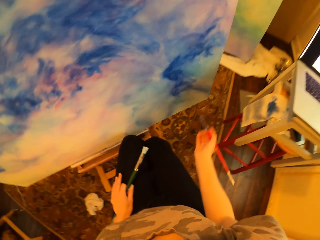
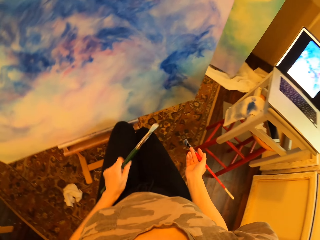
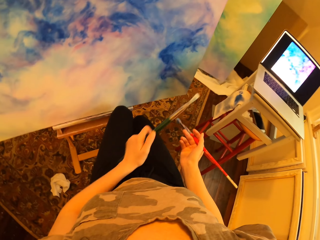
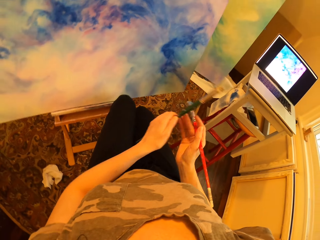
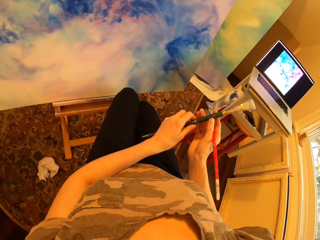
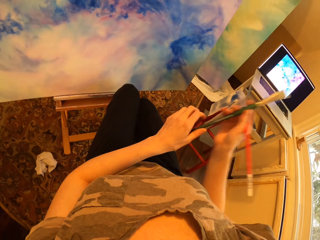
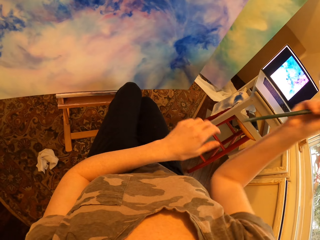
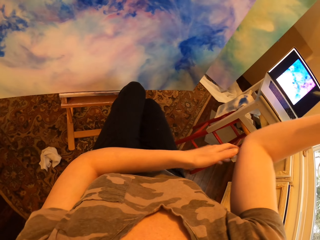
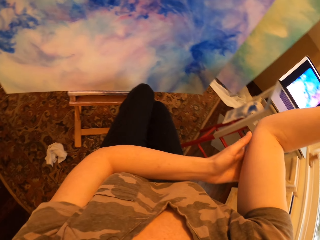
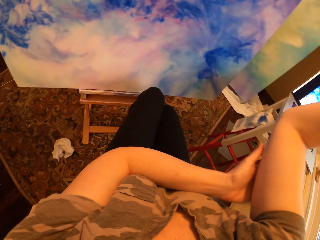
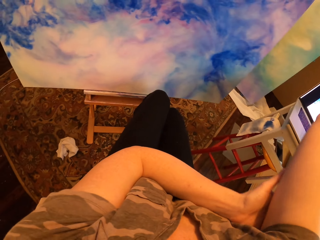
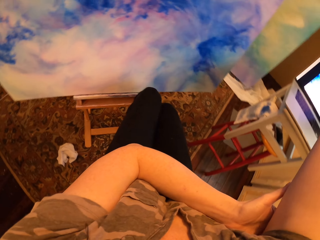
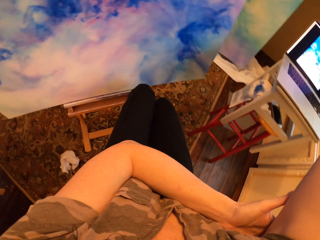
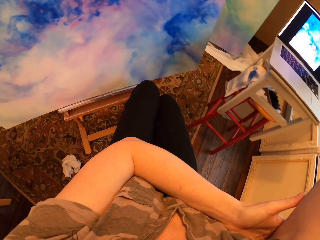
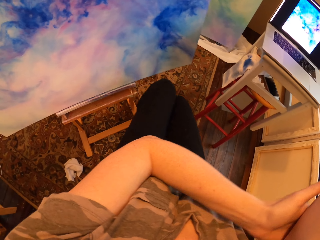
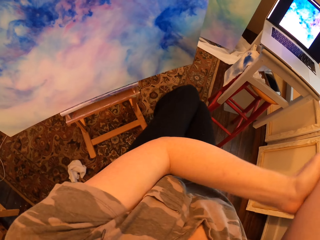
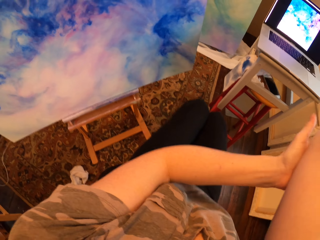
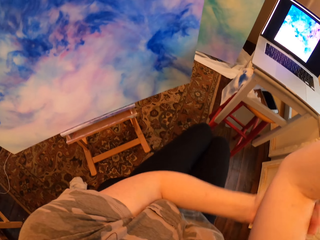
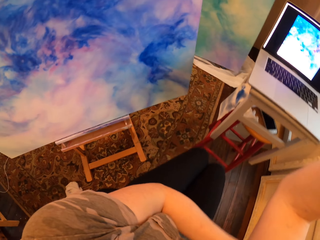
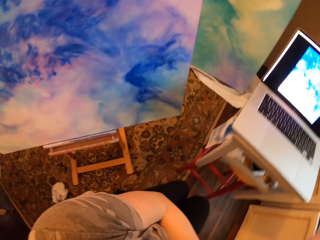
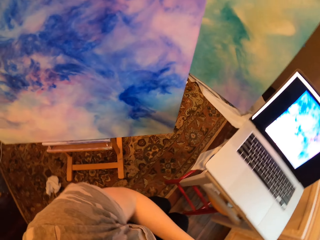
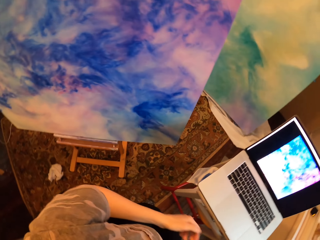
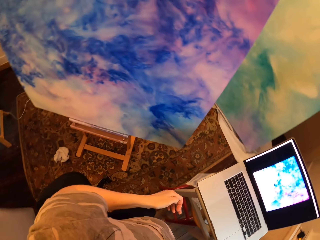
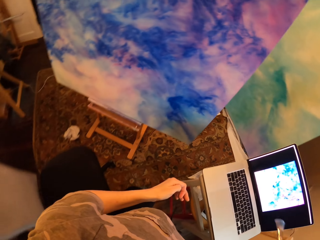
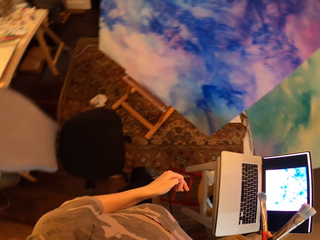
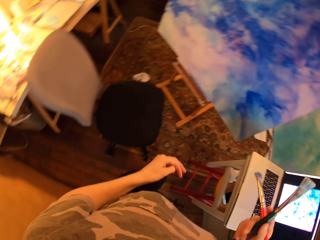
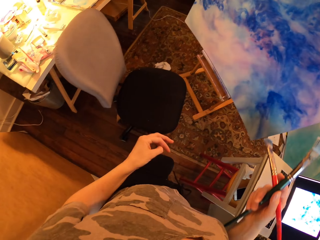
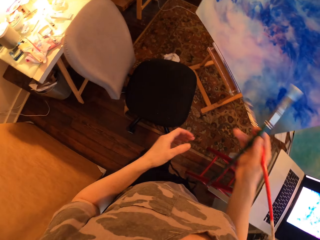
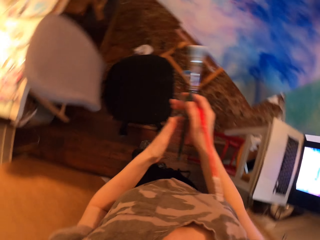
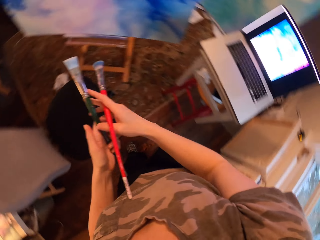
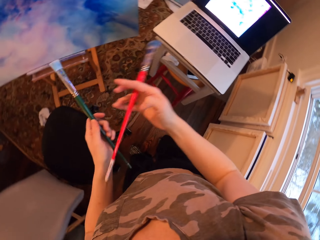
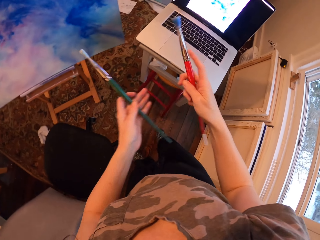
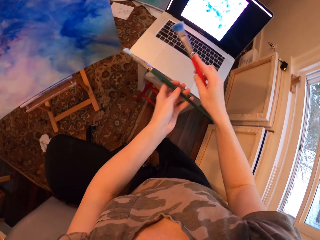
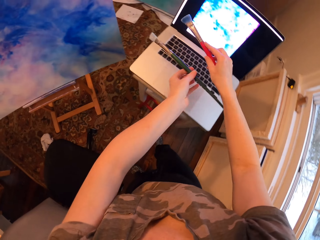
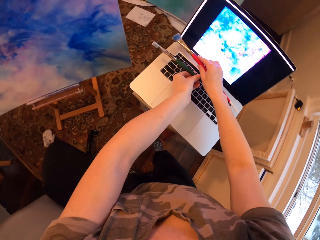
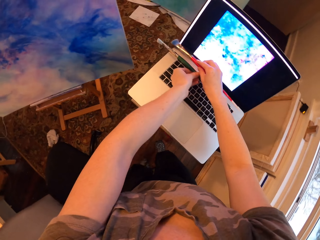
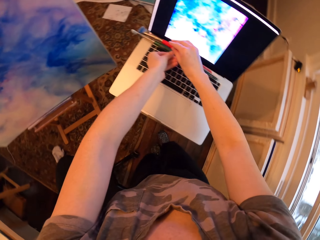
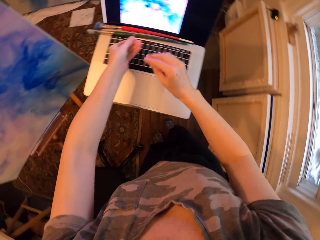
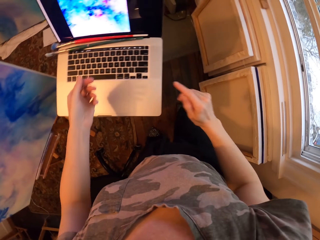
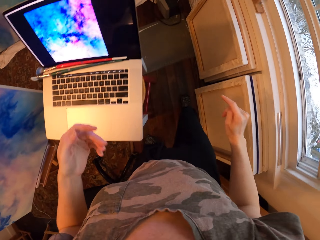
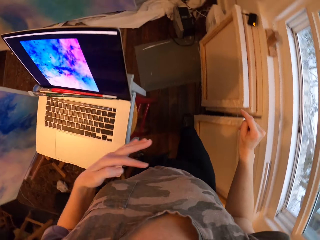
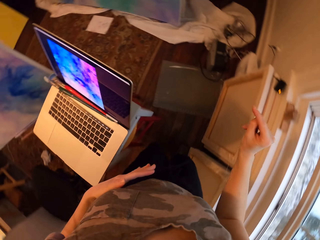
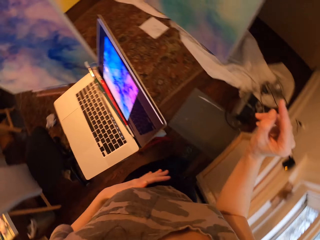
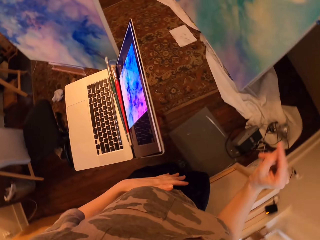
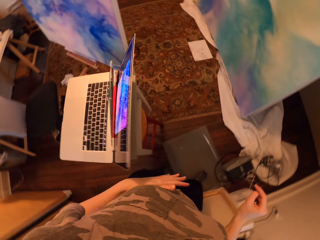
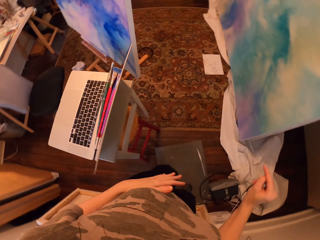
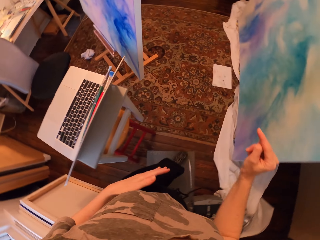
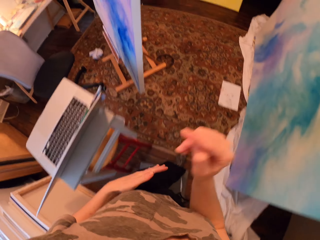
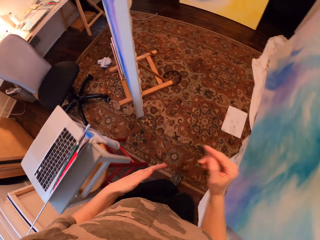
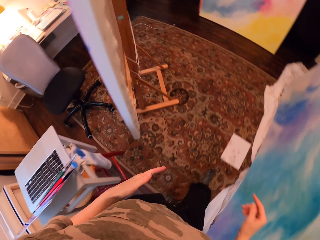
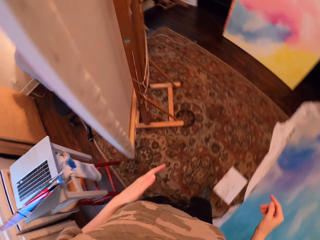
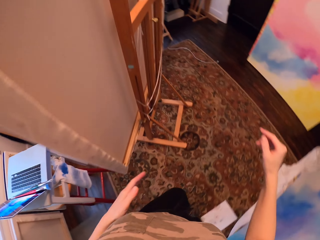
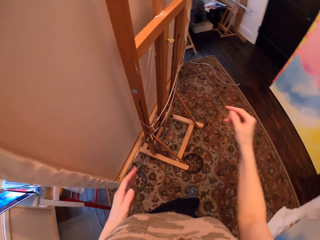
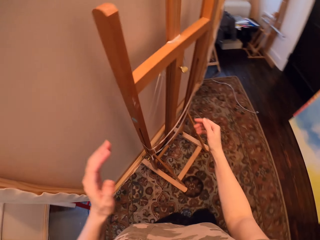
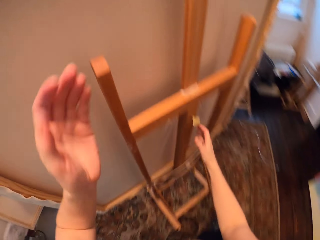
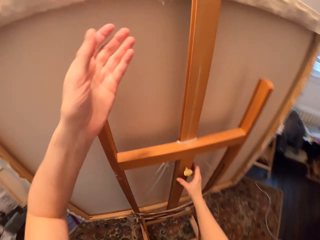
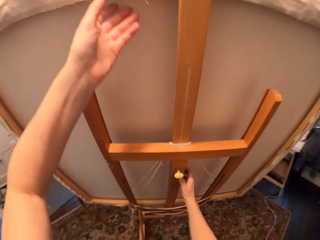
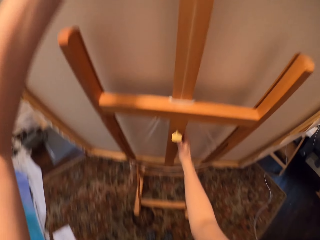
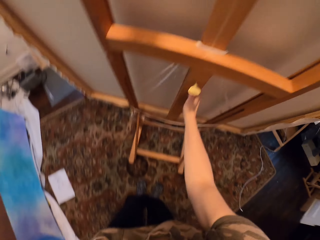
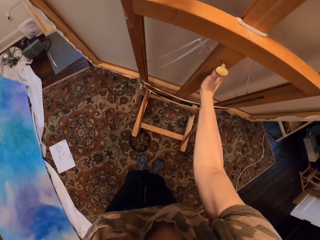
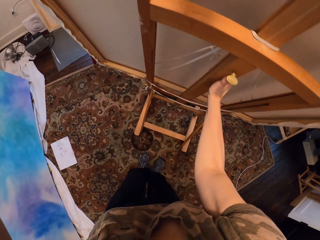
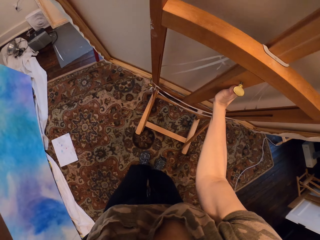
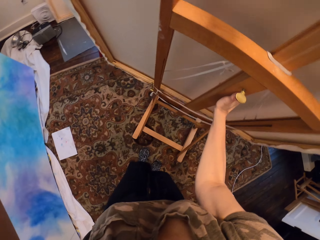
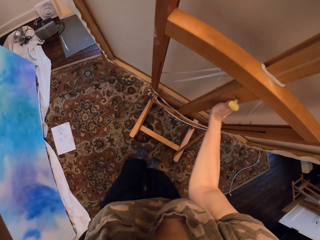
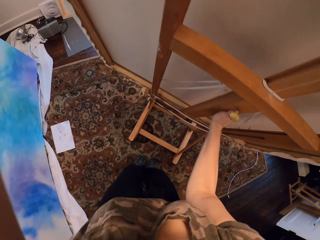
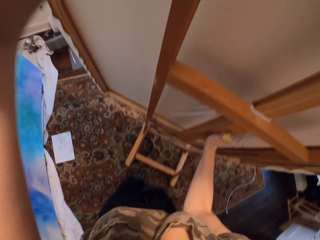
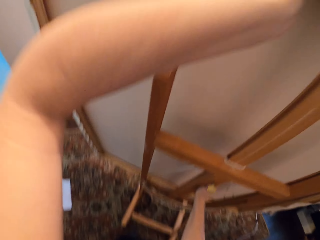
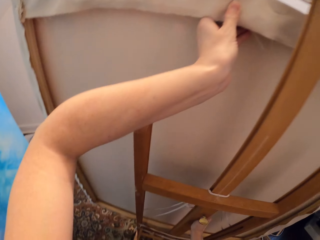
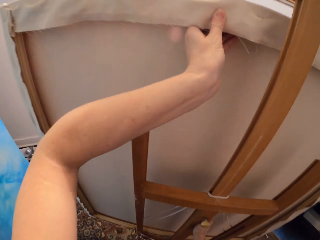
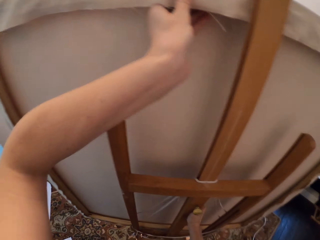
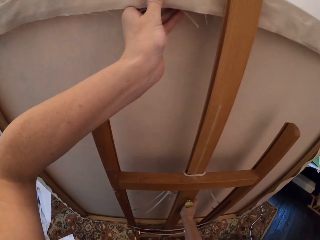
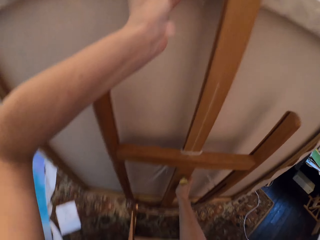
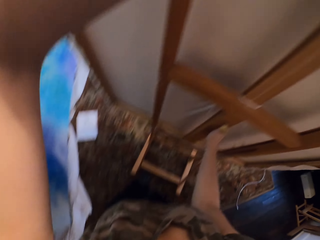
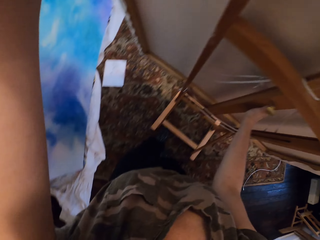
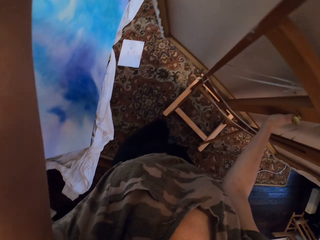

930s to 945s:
The camera wearer puts the brush on the right hand. He rubs the hand. He lifts his hand. He looks at the laptop. He stands. He puts the brush on the left hand. He puts the paintbrush on the laptop. He walks. He pulls the stand. He moves the painting board.

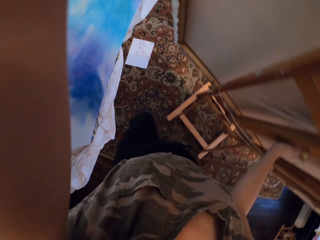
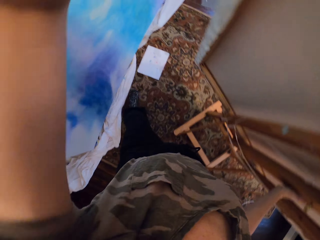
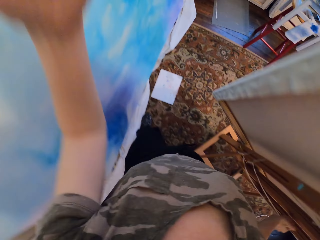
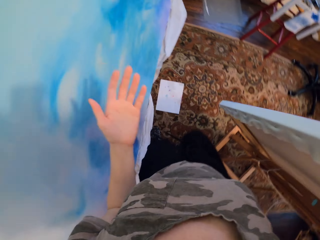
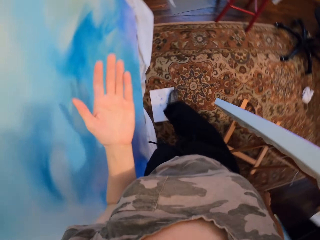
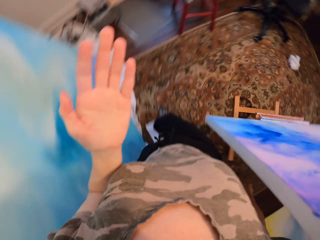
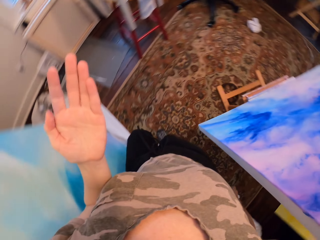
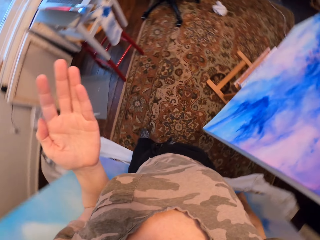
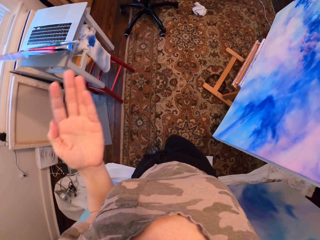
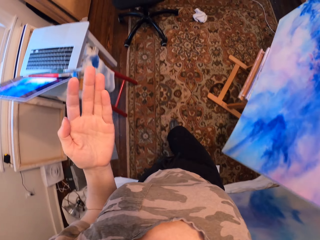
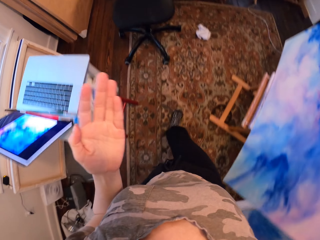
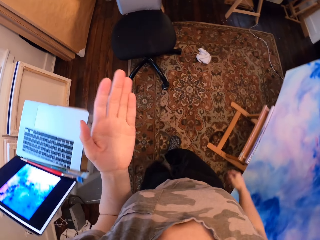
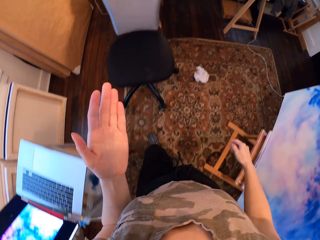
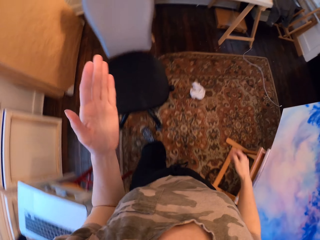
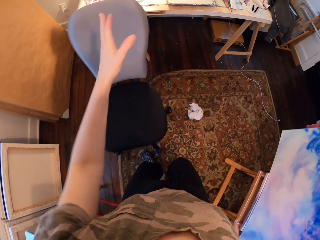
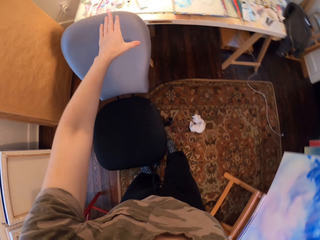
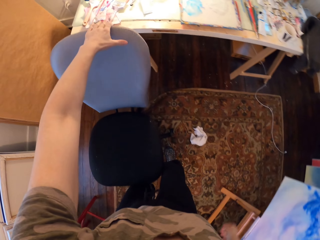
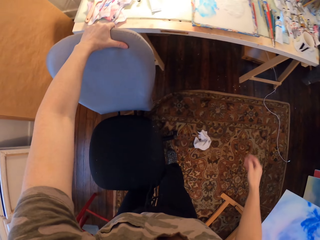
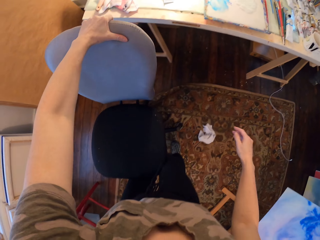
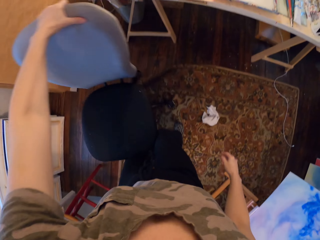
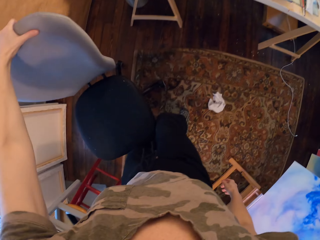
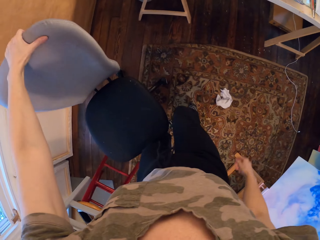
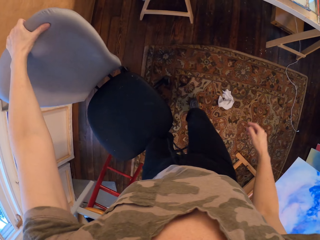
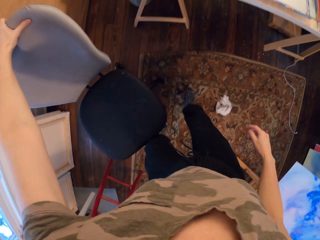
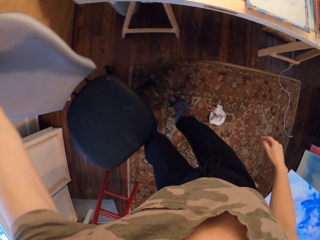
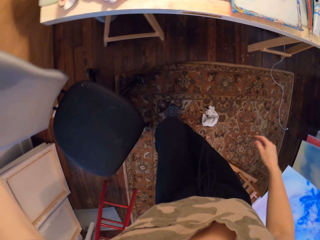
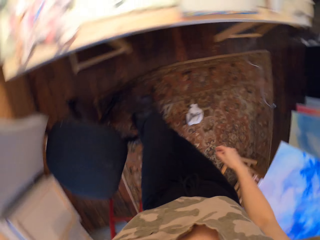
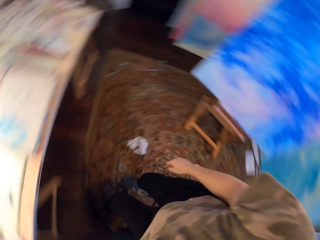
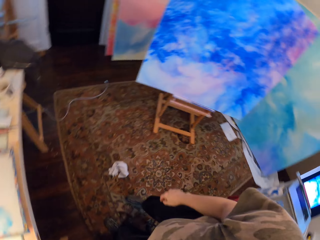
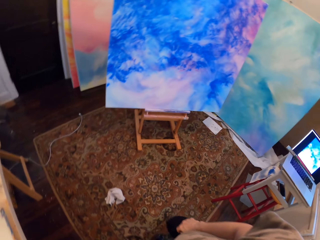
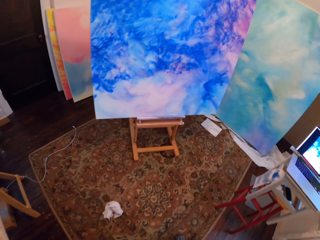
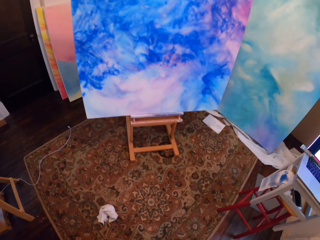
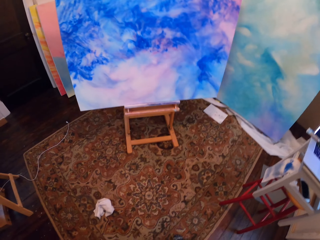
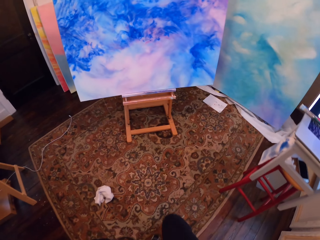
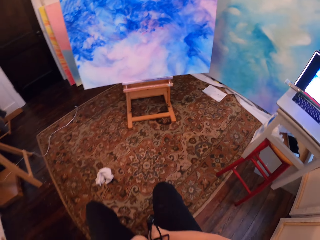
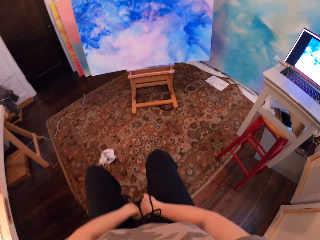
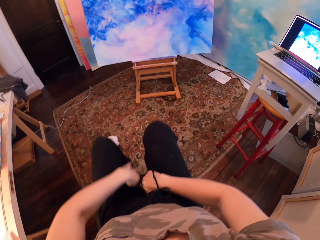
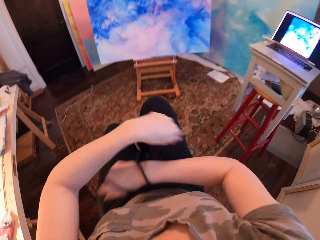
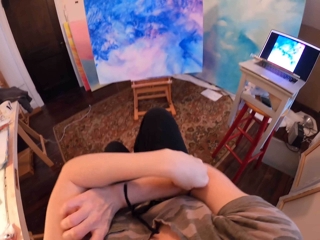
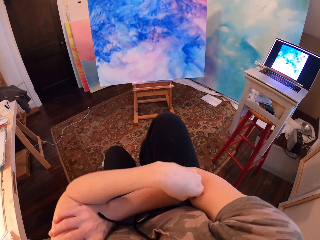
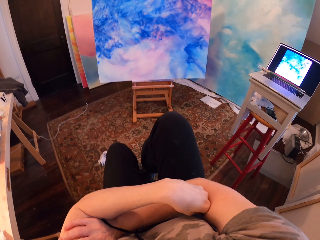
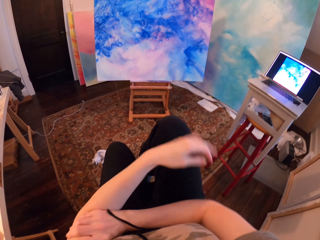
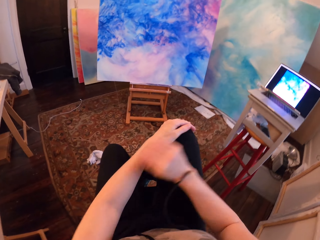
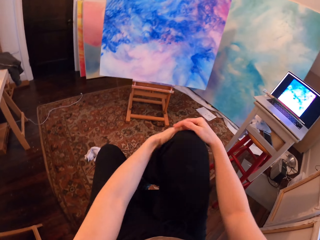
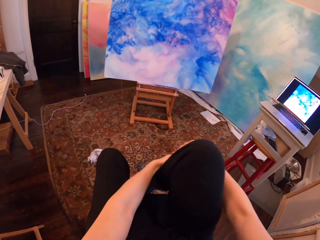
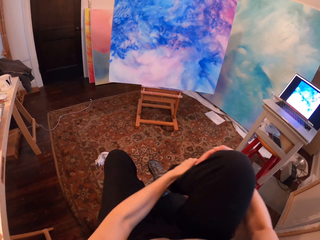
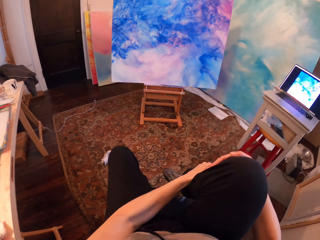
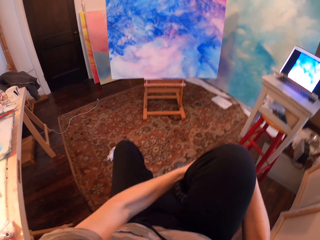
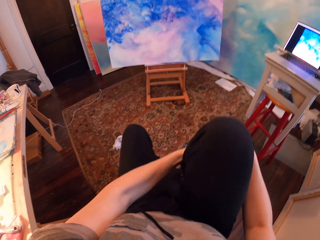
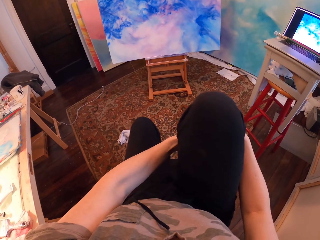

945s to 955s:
The camera wearer walks. They hold the chair. They pull the seat. They sit on the chair, fold their hand and put their leg on the seat.
